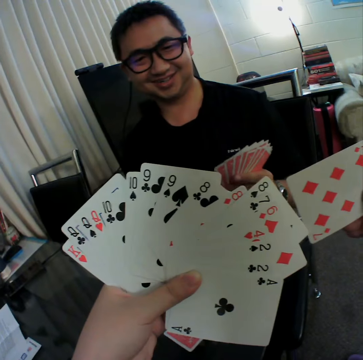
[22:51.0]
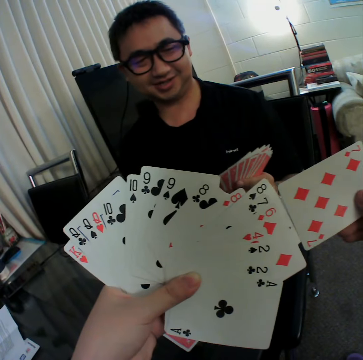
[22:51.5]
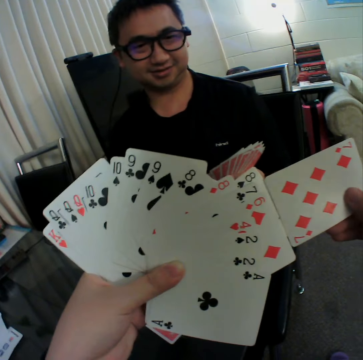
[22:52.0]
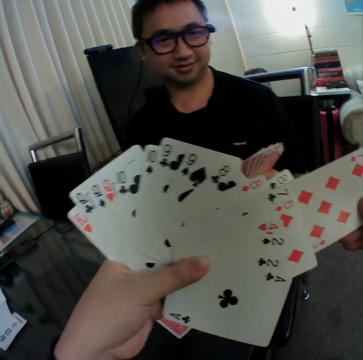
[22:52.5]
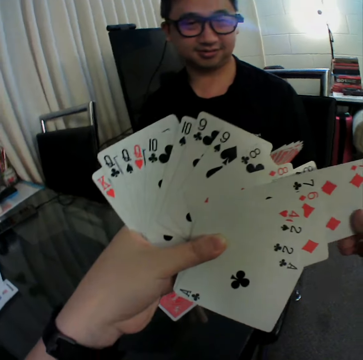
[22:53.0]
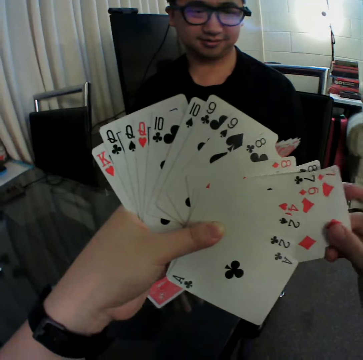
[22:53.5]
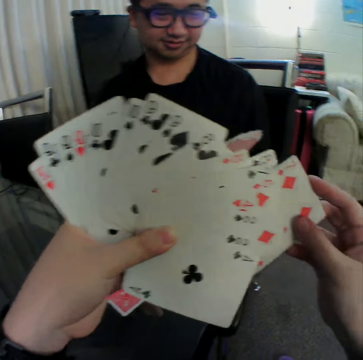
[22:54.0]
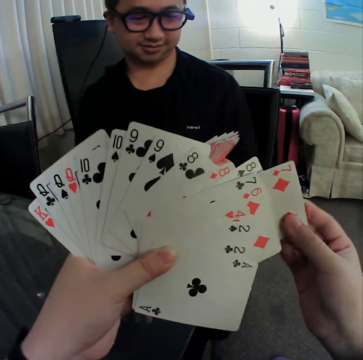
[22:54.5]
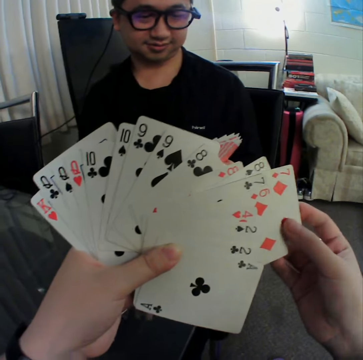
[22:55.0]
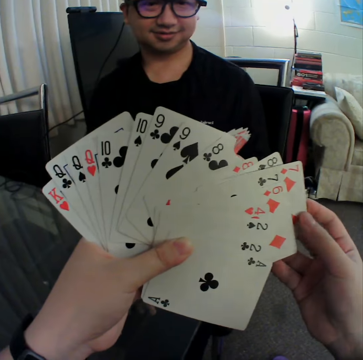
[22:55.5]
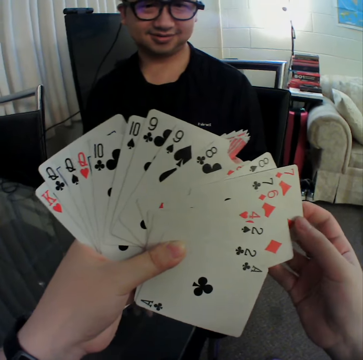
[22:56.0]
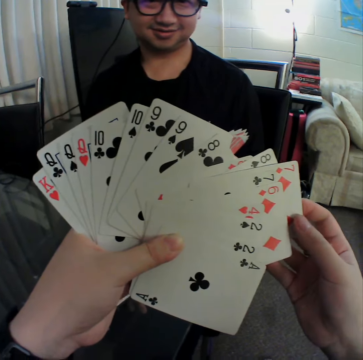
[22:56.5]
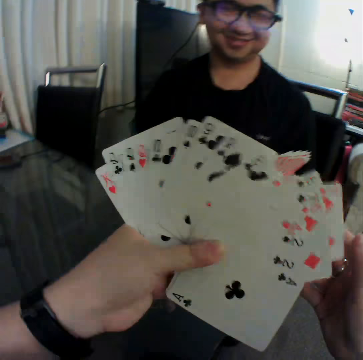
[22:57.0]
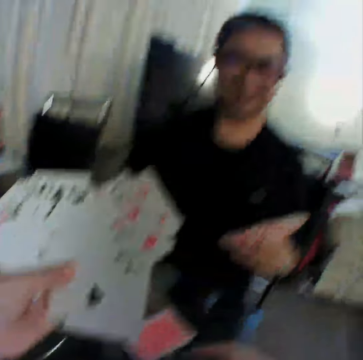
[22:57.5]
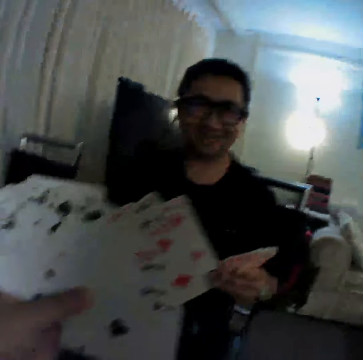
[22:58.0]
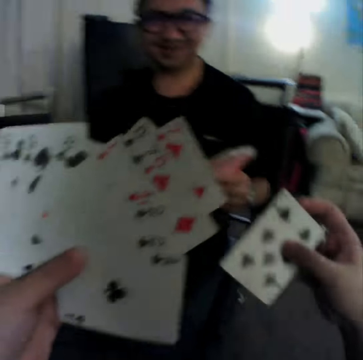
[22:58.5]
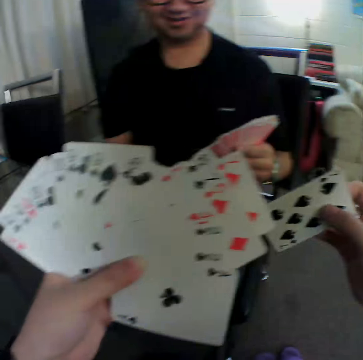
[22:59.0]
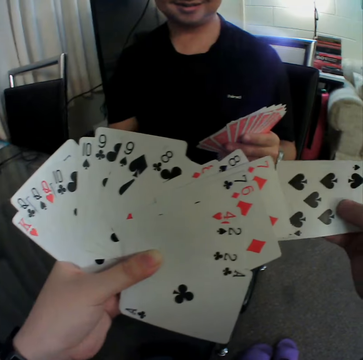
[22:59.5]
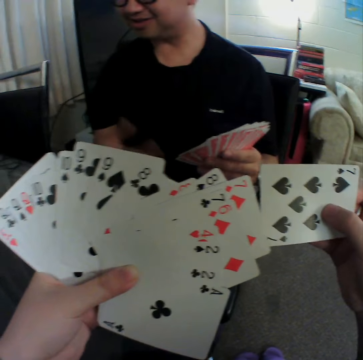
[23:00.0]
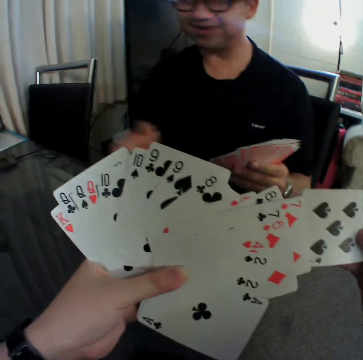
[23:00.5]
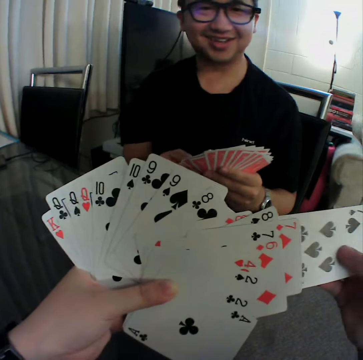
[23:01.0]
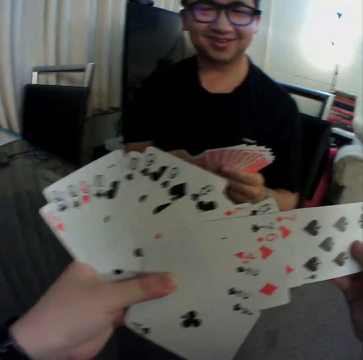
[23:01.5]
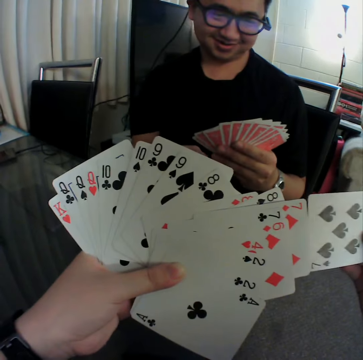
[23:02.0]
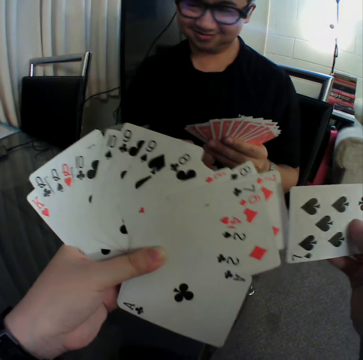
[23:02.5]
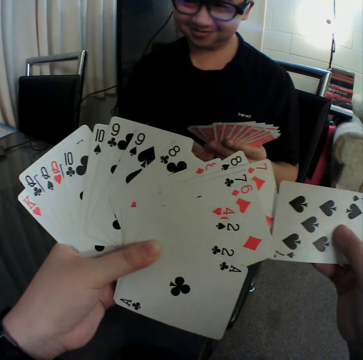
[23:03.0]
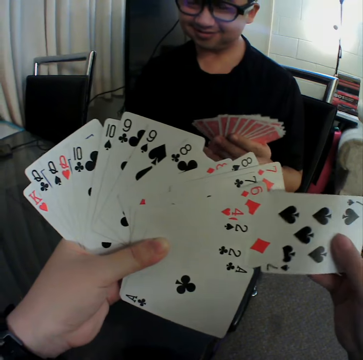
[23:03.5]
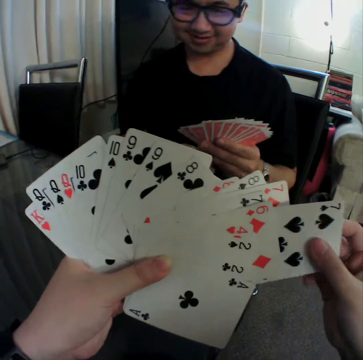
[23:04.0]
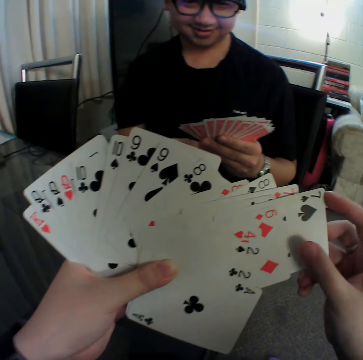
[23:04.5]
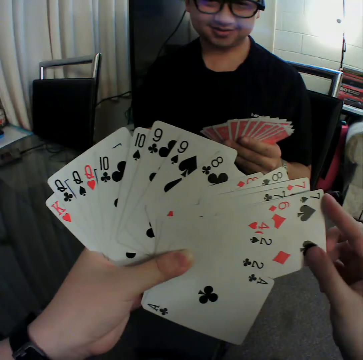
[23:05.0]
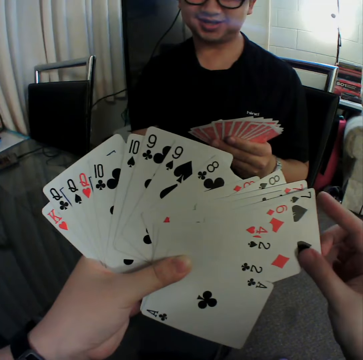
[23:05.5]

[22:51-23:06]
The camera wearer inserts a card in his right hand into the cards in the left hand. He holds cards and puts a card in between the cards. A man gestures his hand. The camera wearer inserts a card in his right hand into the cards in the left hand. The man holds the cards with both hands.

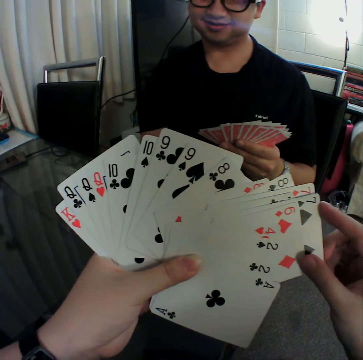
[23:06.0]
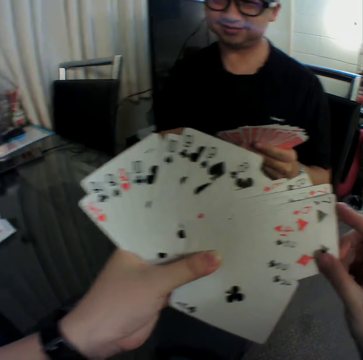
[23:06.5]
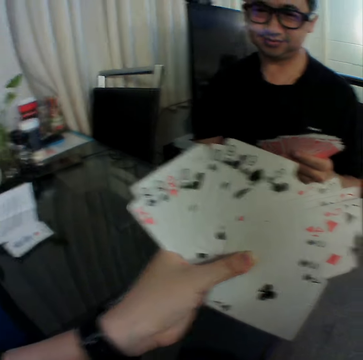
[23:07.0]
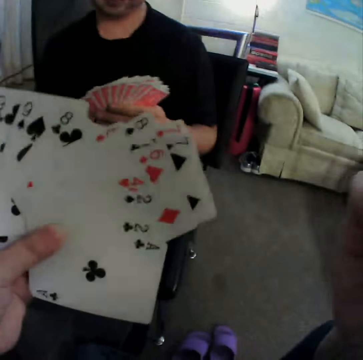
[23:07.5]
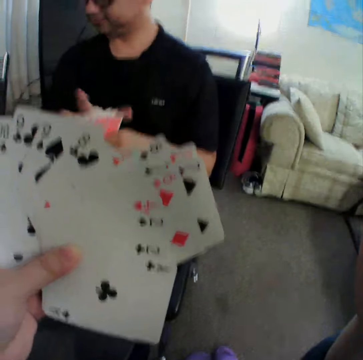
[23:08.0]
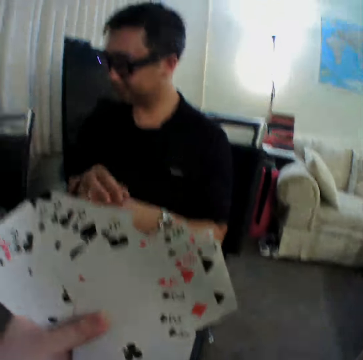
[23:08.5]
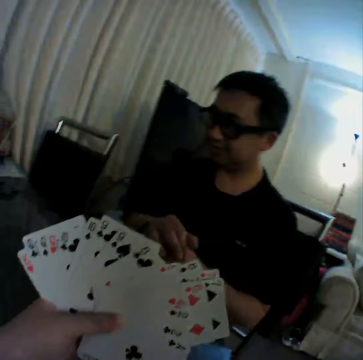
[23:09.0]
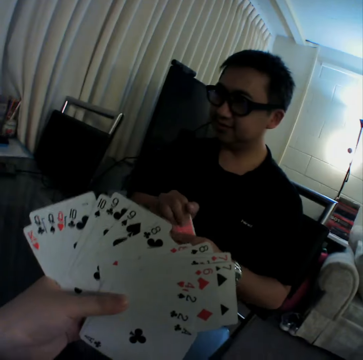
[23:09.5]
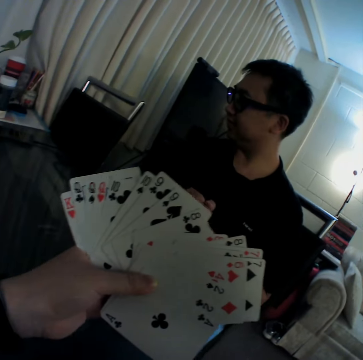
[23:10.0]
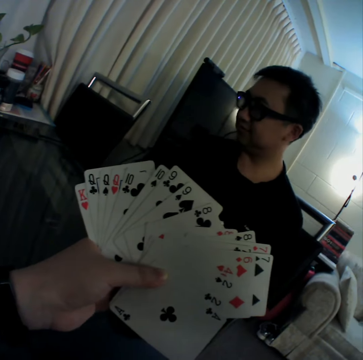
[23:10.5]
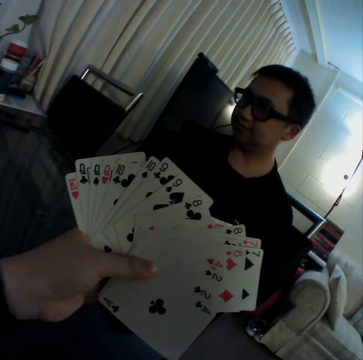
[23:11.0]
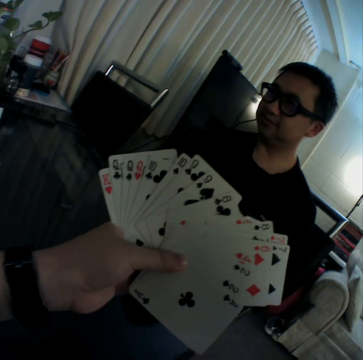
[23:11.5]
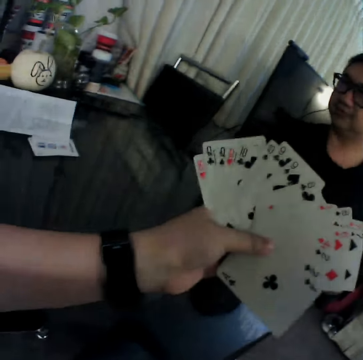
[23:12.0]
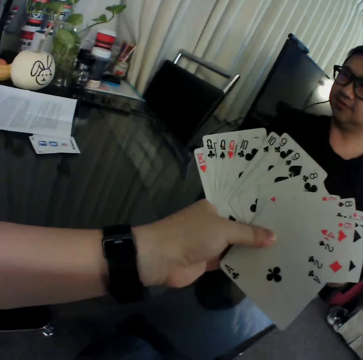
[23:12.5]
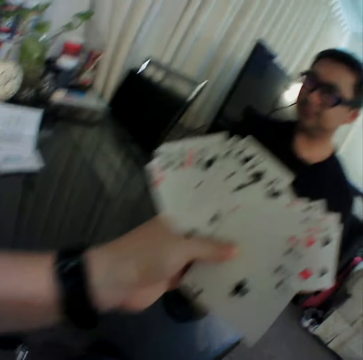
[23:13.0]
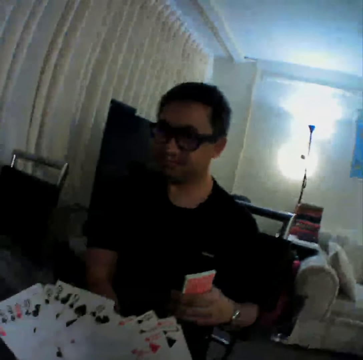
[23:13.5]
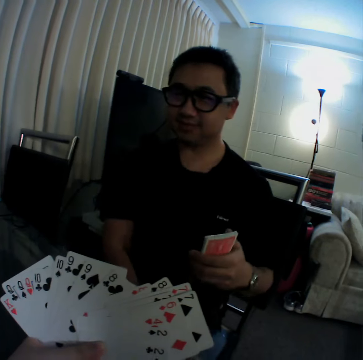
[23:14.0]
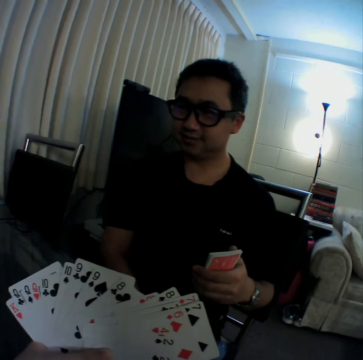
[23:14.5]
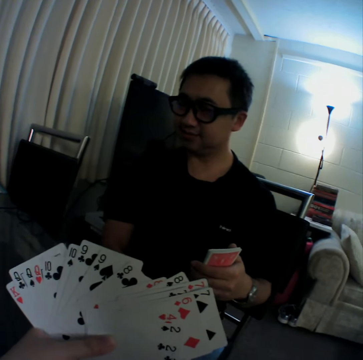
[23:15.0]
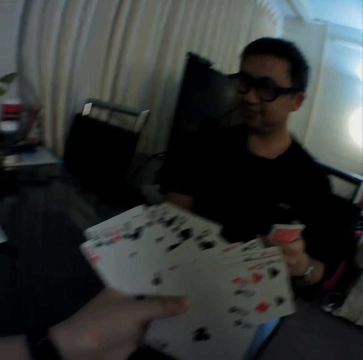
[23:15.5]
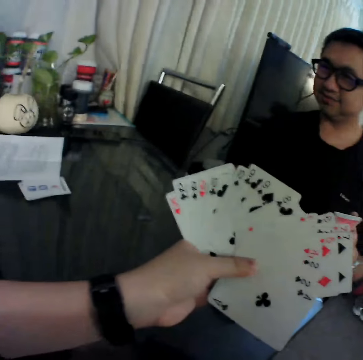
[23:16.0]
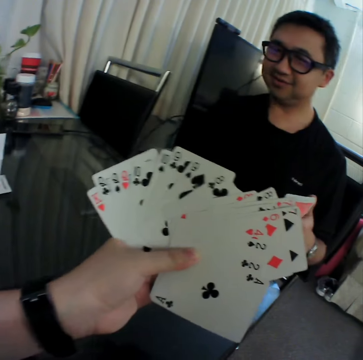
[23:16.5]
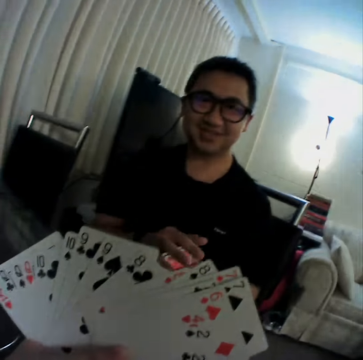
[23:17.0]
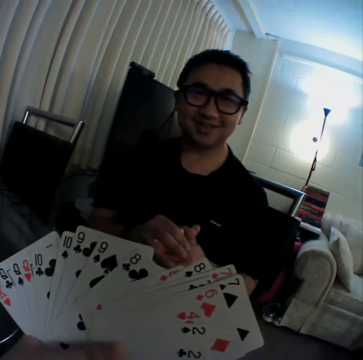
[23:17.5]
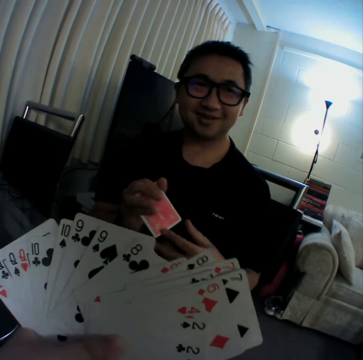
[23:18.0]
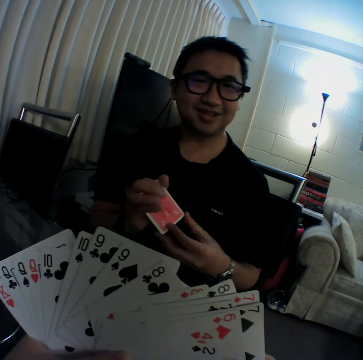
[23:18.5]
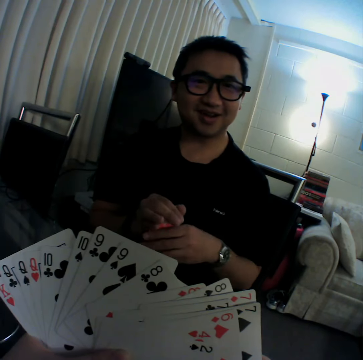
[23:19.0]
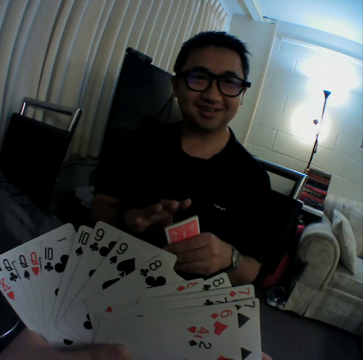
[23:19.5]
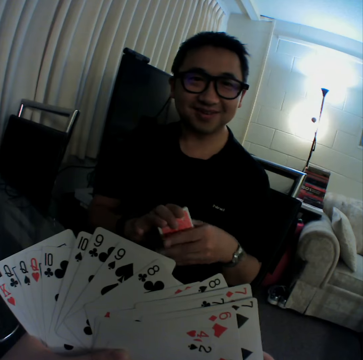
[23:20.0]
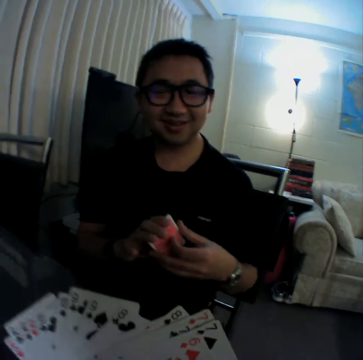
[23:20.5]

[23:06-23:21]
A man folds the cards in his left hand with his right hand. The man holds the cards with both hands. The camera wearer looks at the cards. The man arranges the cards in his left hand. The man holds the cards with both hands.

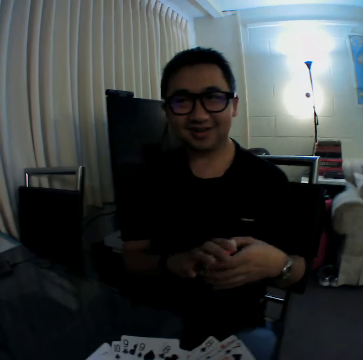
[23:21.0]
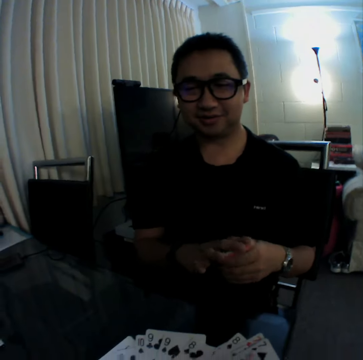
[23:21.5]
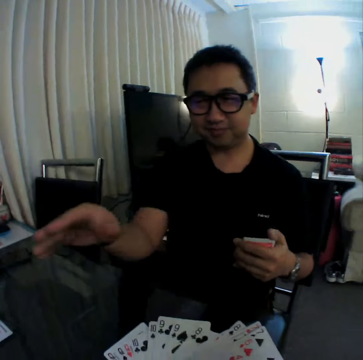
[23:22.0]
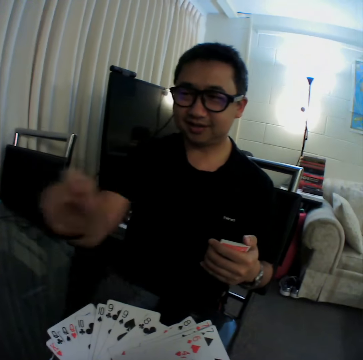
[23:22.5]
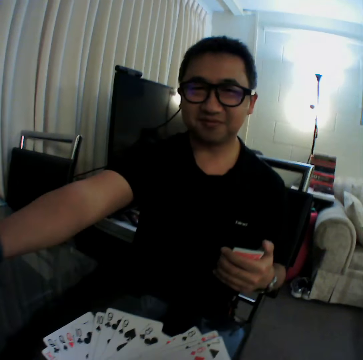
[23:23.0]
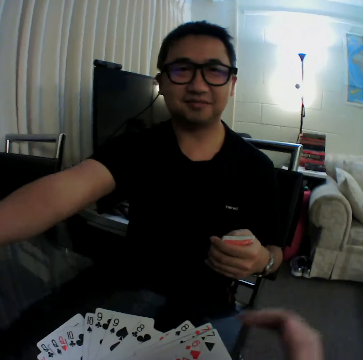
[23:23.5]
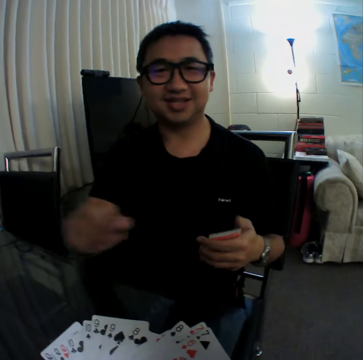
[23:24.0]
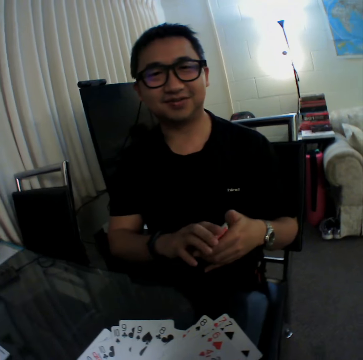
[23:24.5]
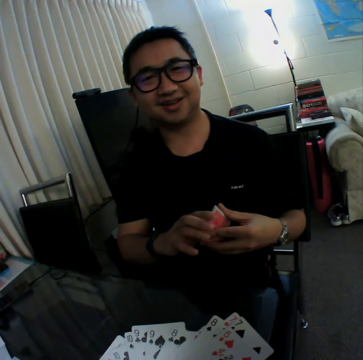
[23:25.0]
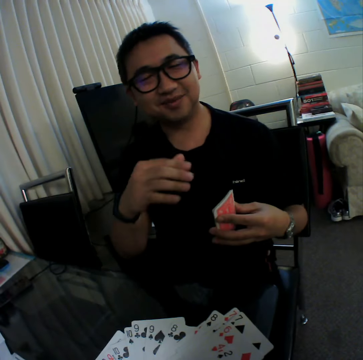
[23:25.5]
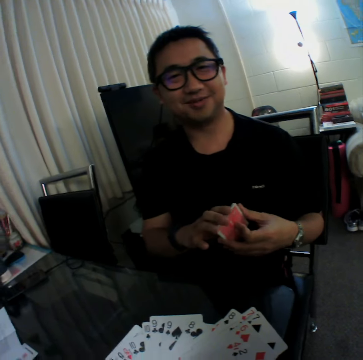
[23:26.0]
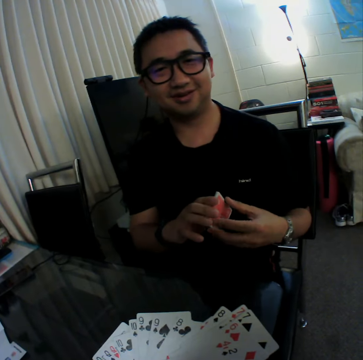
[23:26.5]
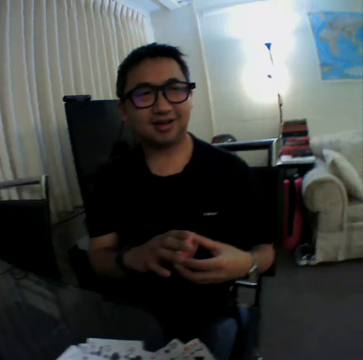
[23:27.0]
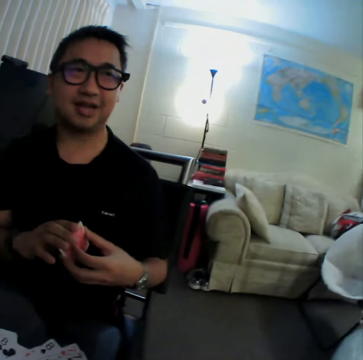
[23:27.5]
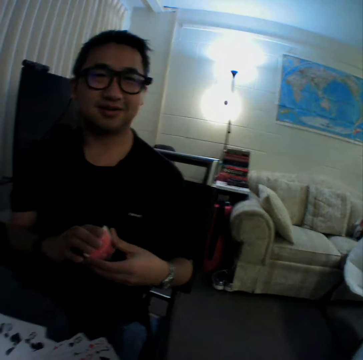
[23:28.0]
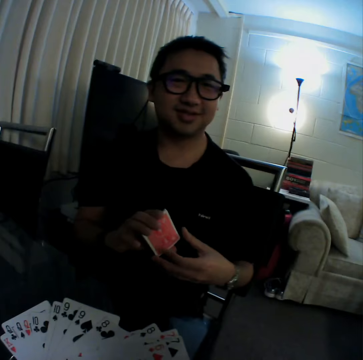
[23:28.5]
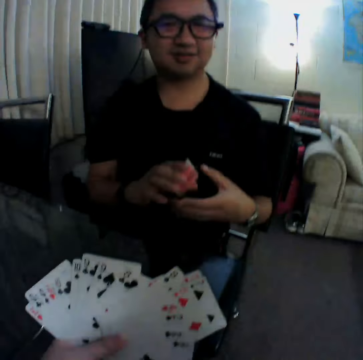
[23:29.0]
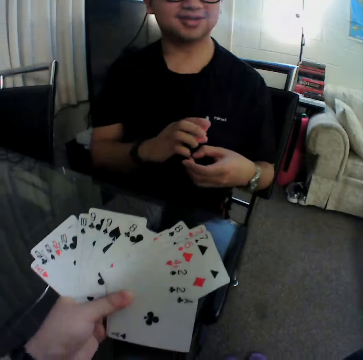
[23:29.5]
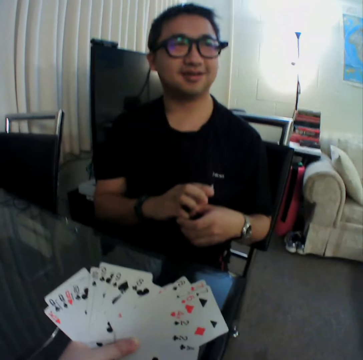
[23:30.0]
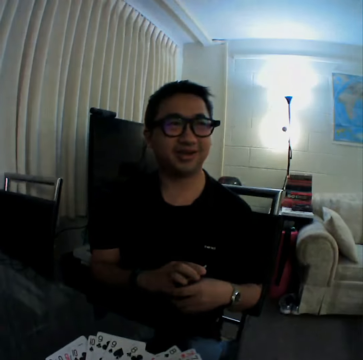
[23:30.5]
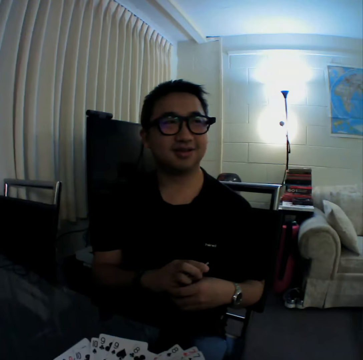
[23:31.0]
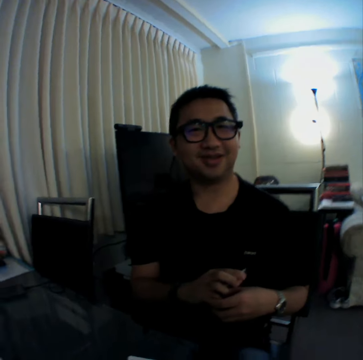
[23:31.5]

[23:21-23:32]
A man pulls his hand off the cards. The man gestures his hand. The man holds the cards with both hands. The man gestures his hand. The man holds the cards with both hands. The man pulls the cards off his hand.
